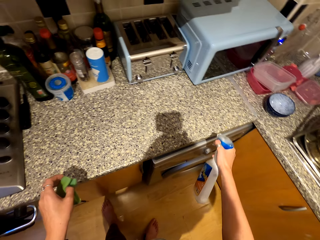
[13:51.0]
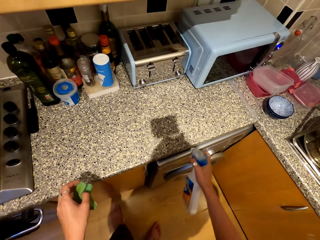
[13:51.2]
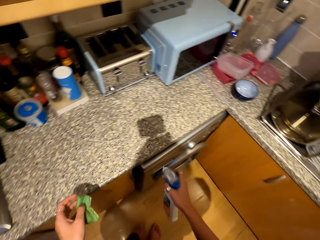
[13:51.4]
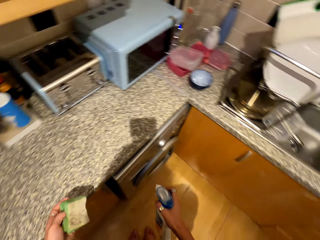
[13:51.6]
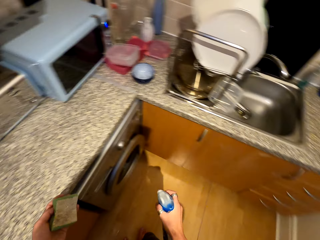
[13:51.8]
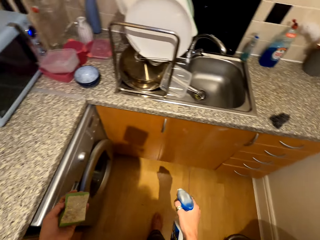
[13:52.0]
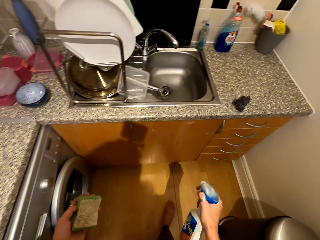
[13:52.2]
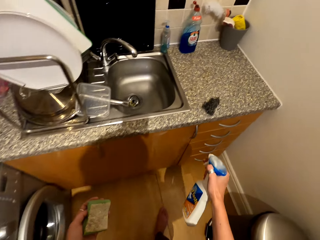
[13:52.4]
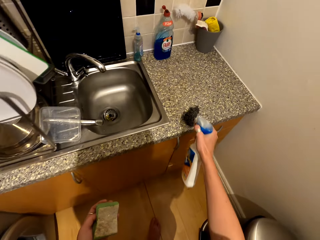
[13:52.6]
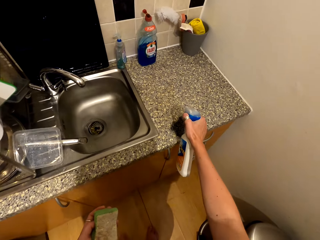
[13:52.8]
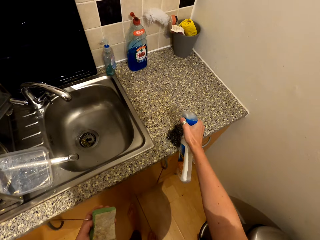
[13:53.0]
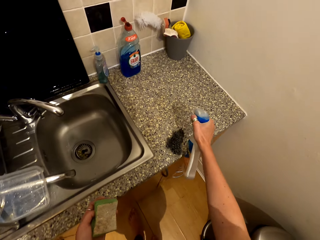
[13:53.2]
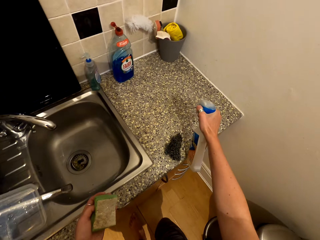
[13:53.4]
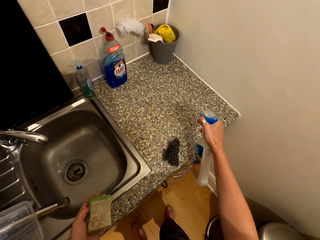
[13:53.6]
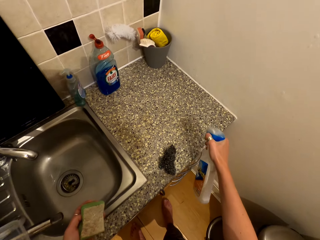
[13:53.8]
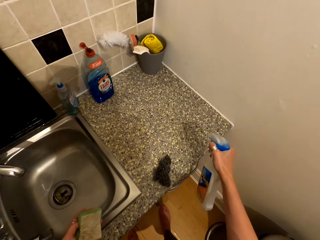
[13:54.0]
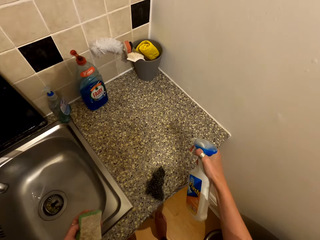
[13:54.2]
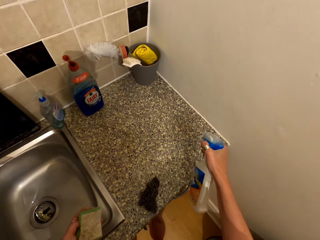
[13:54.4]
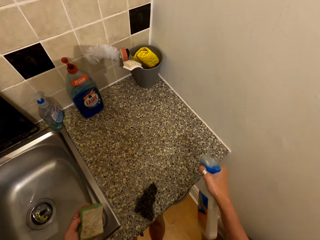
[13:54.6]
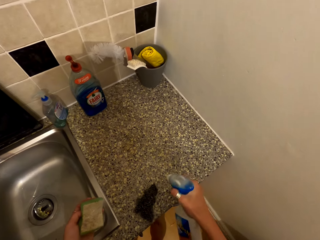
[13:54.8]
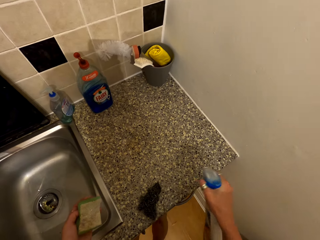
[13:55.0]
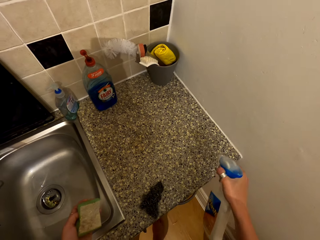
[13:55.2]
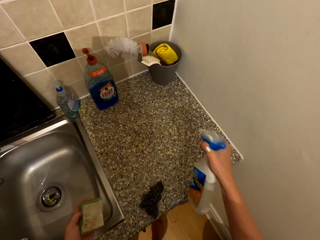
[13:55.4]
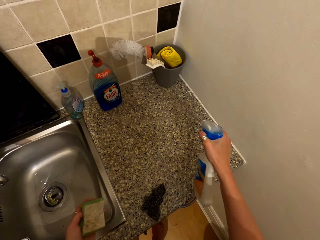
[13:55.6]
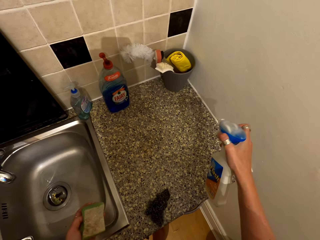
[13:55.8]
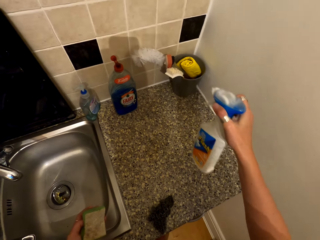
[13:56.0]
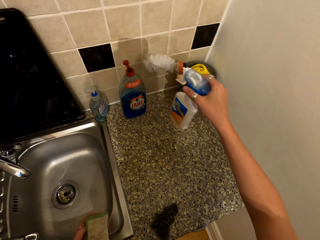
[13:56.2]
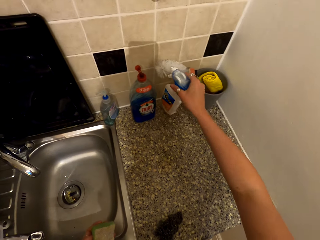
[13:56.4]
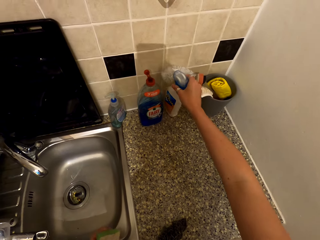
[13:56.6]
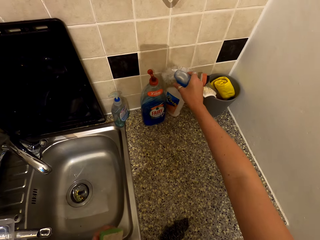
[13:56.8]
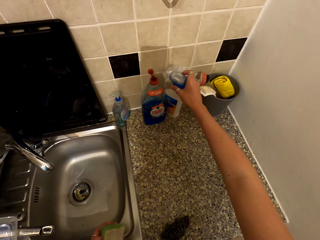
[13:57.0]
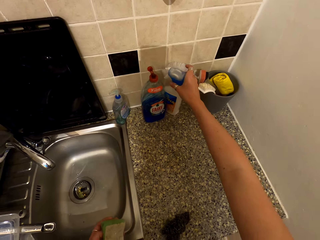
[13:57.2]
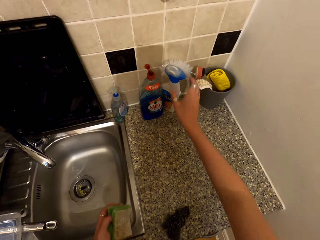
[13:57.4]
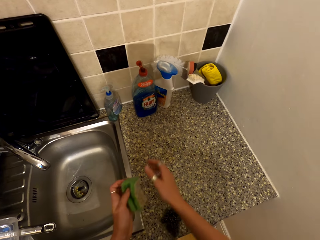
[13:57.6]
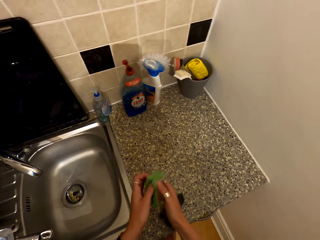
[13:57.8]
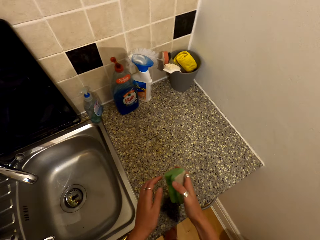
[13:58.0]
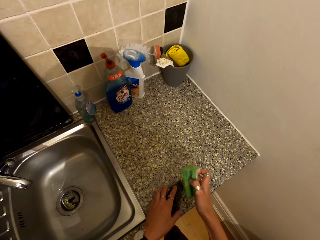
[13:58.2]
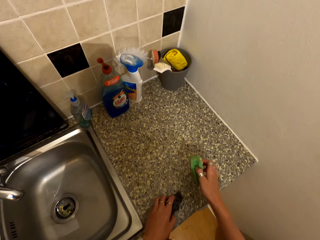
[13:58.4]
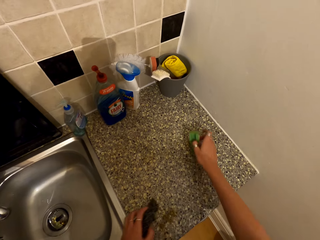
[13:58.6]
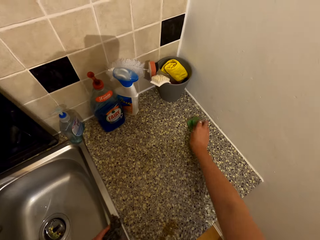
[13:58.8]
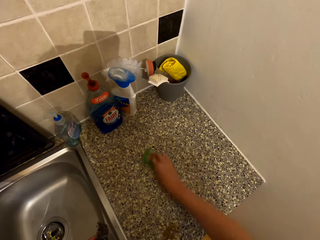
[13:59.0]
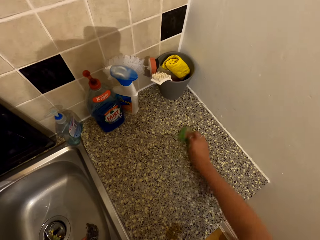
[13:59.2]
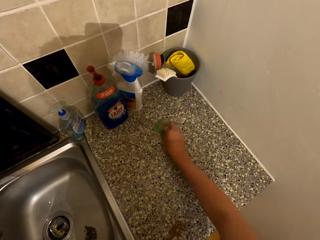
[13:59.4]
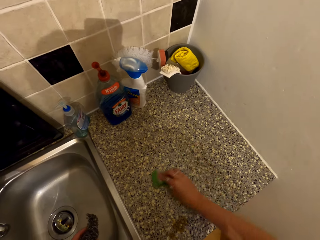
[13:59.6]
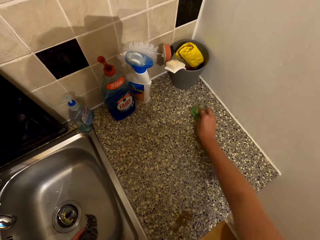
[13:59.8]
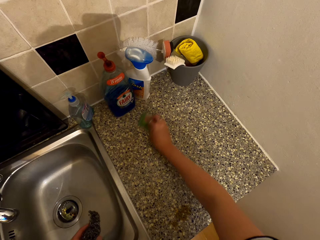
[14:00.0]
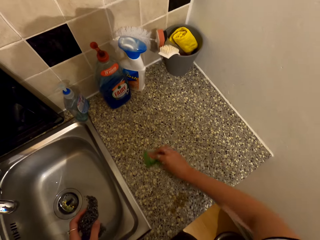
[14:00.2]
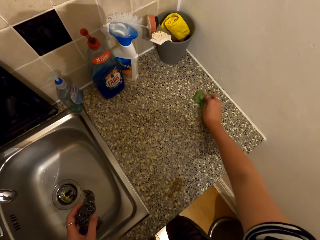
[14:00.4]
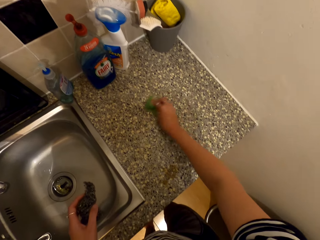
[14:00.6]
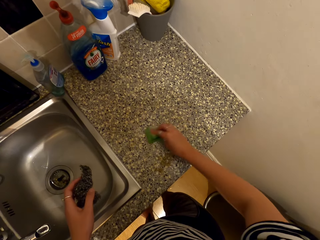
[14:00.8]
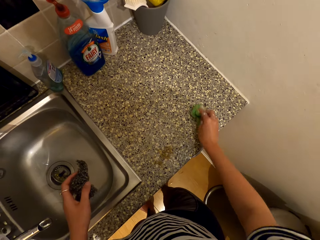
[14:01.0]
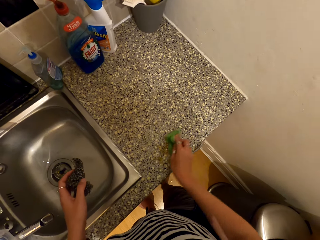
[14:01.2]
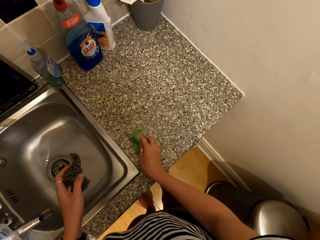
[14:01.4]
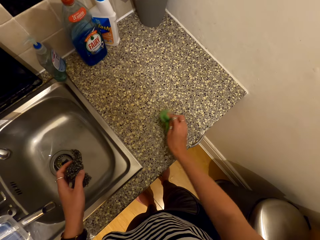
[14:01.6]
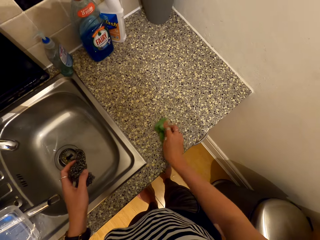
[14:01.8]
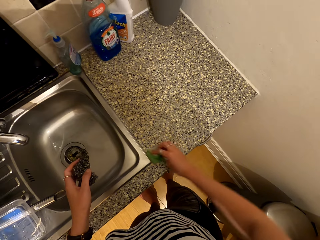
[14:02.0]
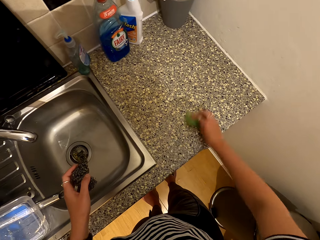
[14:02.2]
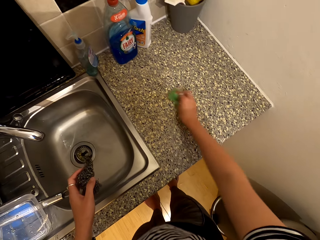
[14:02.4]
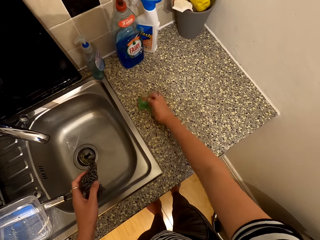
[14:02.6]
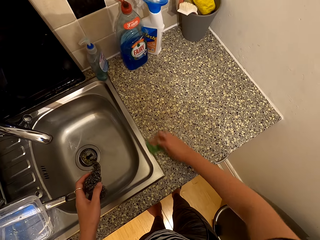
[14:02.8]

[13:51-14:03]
The camera wearer sprays a kitchen top with a cleaning spray. They place the cleaning spray on the kitchen top. They wipe the kitchen top with a cleaning sponge.

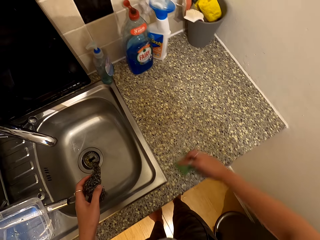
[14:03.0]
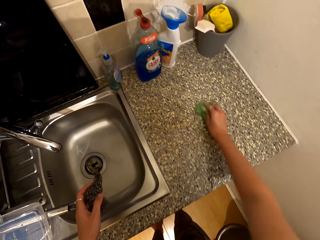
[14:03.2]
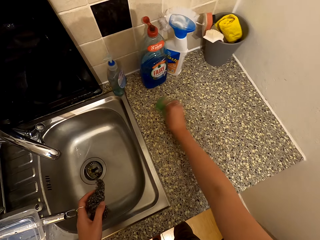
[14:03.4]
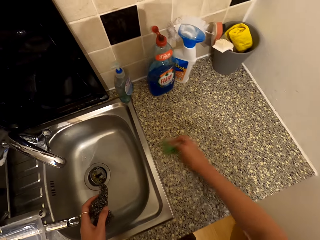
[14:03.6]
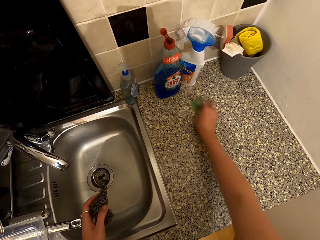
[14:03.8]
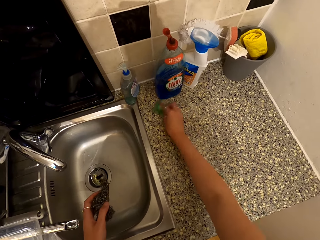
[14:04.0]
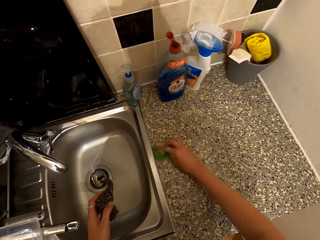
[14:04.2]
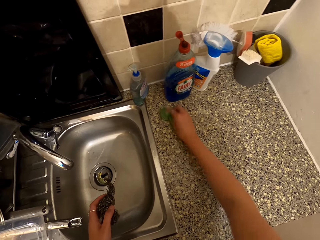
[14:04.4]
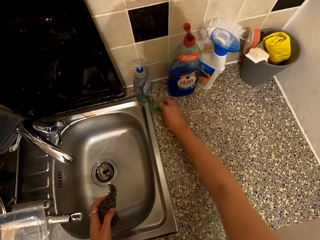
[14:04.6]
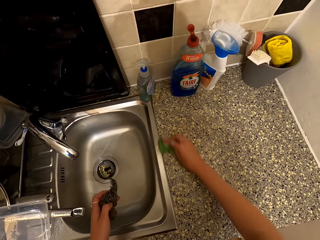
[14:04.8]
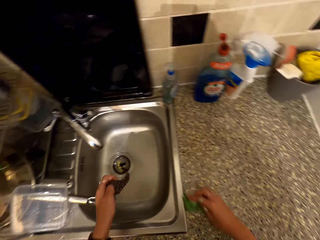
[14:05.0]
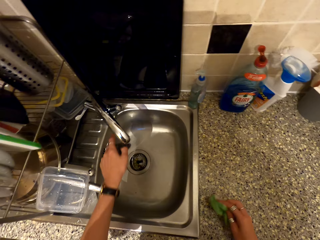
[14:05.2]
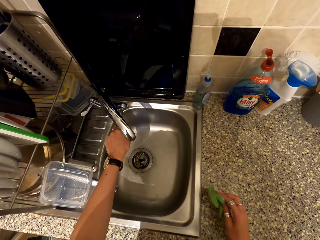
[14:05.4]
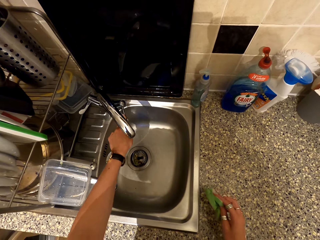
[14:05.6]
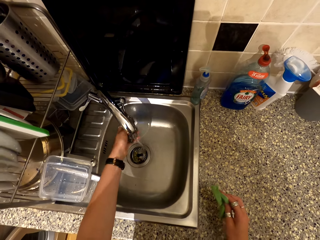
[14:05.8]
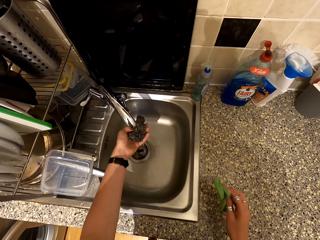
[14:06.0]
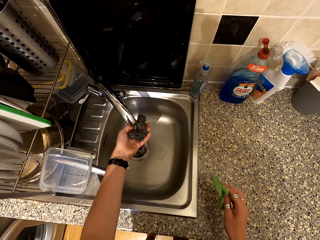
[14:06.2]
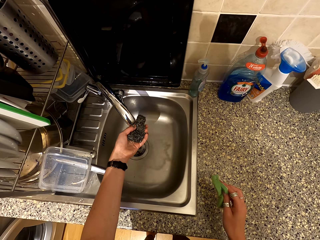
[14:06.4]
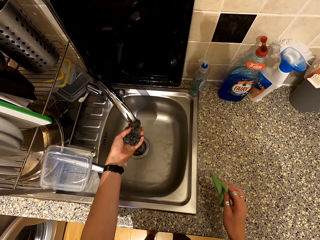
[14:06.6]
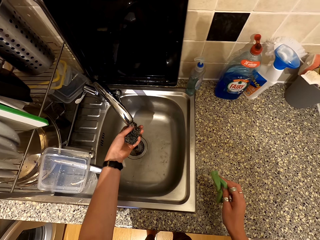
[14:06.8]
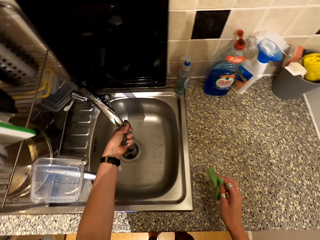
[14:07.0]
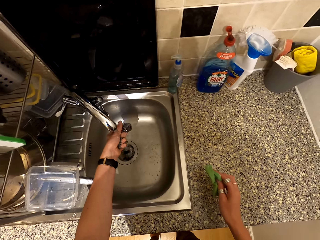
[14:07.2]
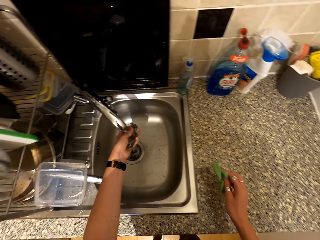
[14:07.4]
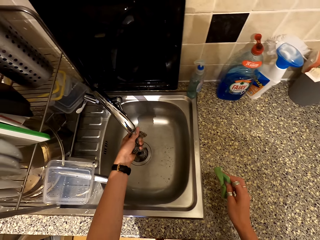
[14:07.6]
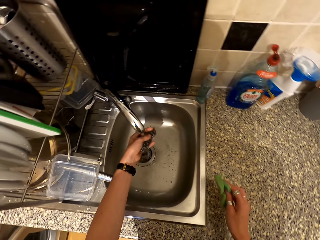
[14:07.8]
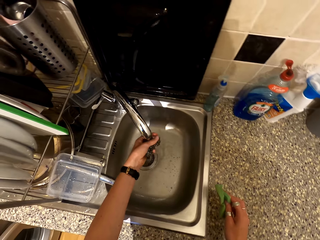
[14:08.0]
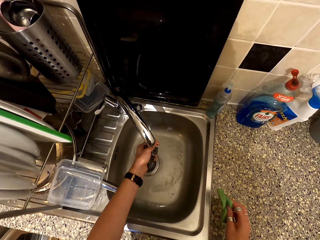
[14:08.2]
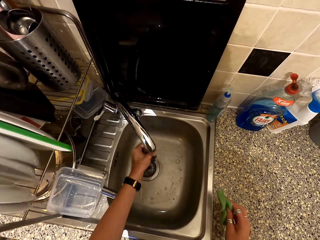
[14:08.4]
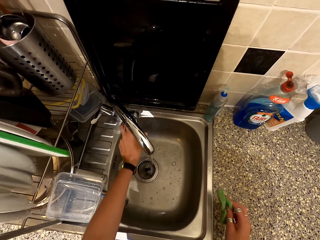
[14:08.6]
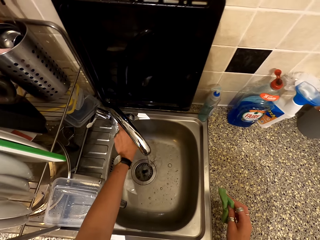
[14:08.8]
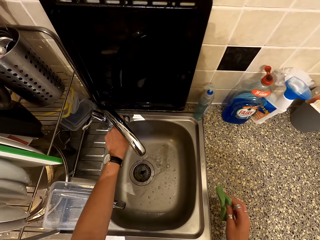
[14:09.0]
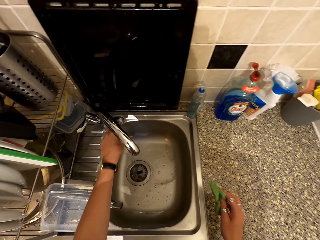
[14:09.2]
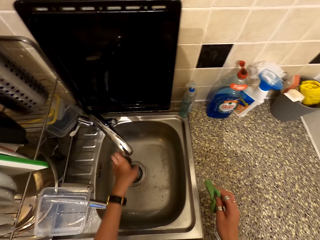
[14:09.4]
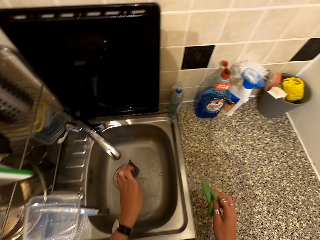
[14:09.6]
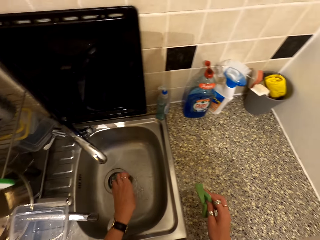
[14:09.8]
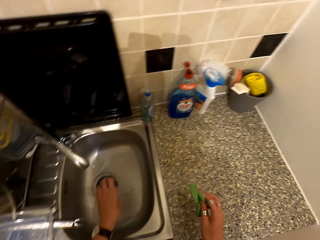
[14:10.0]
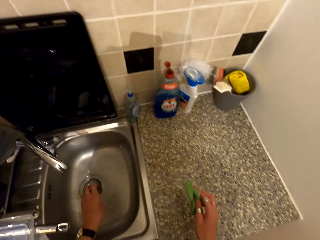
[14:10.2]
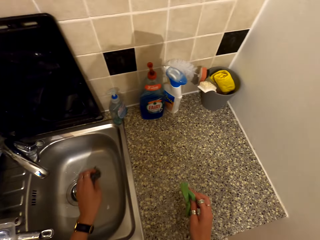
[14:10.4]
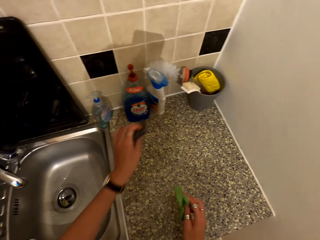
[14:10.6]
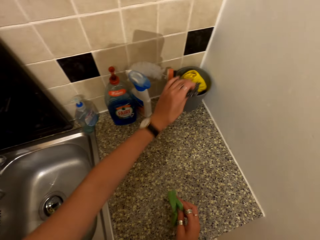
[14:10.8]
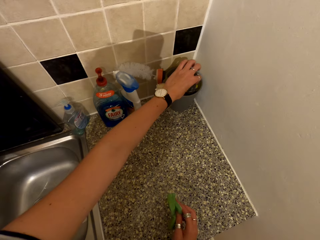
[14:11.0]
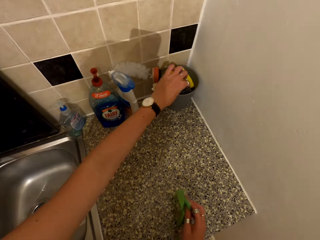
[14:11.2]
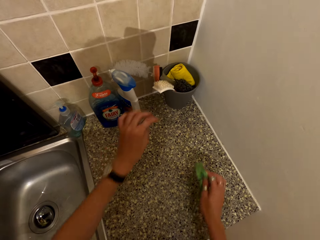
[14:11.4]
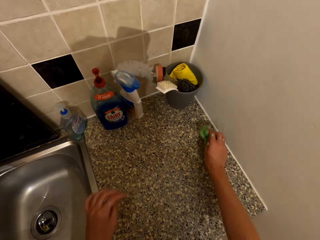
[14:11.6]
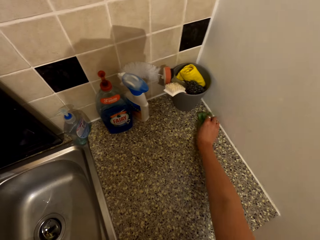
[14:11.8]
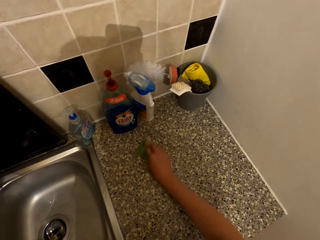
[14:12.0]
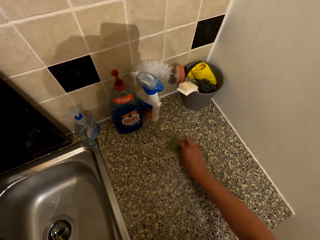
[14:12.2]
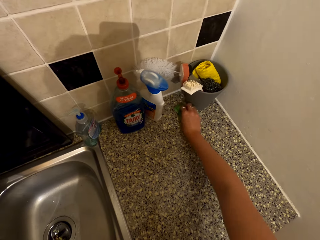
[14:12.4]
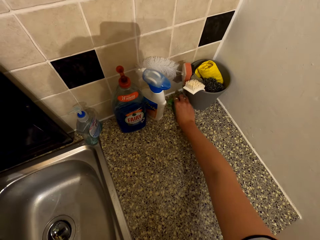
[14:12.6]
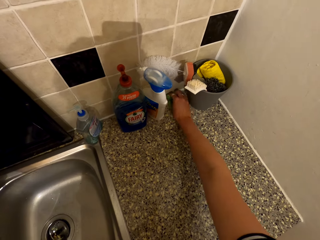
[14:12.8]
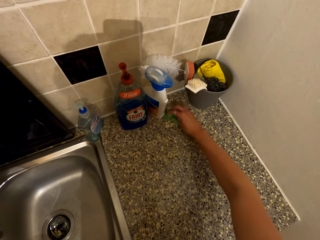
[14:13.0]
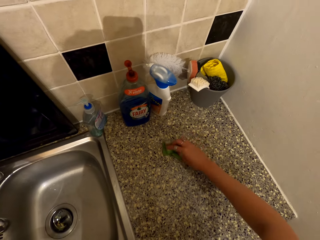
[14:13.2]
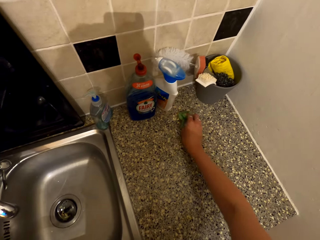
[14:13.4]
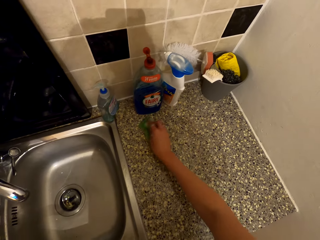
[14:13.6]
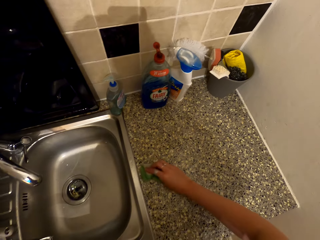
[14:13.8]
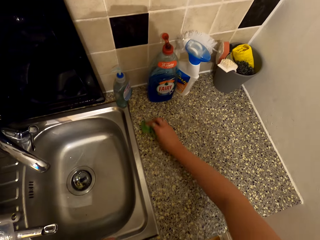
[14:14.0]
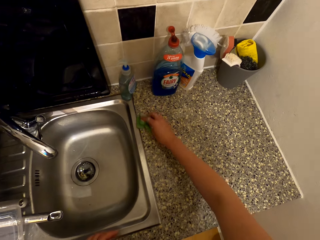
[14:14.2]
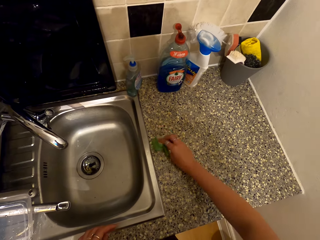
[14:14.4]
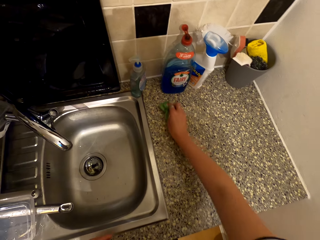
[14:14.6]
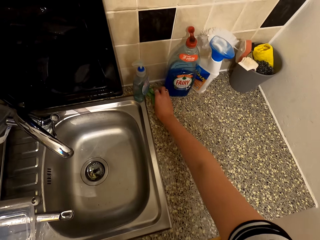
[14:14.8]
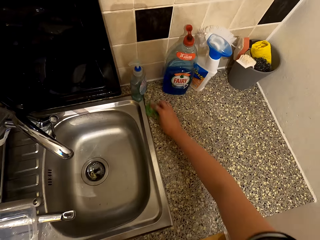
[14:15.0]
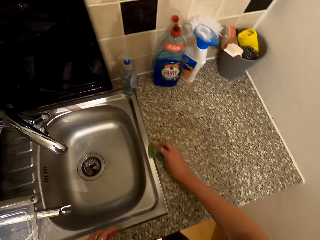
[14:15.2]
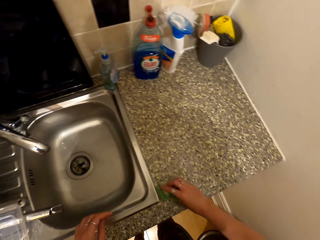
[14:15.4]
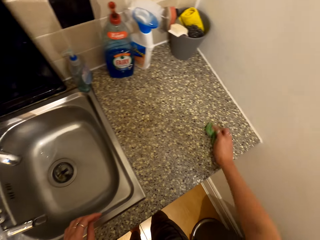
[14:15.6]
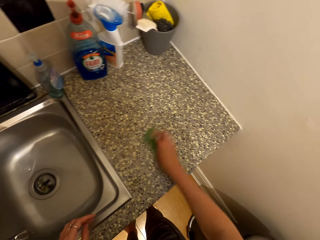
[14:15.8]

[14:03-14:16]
The camera wearer opens a kitchen sink tap. They rinse a steel wool in the sink. They put water in the cleaning sponge. They close the kitchen sink tap. They rinse the steel wool in the sink. They put the steel wool in a container on the kitchen top. They wipe a kitchen top with the cleaning sponge.
